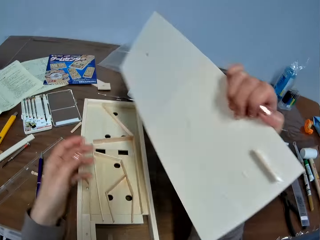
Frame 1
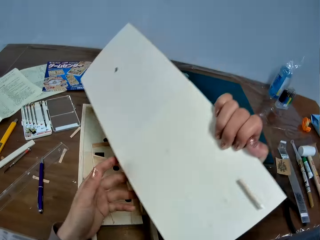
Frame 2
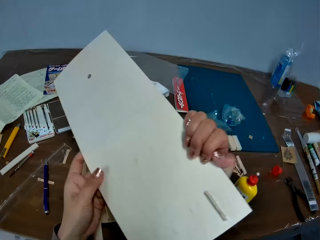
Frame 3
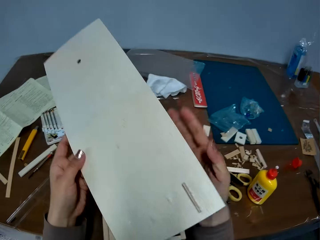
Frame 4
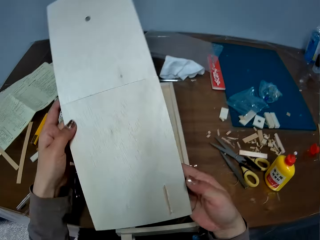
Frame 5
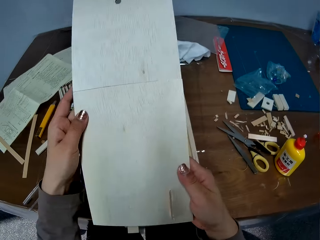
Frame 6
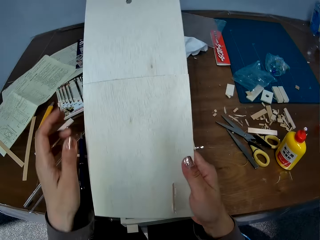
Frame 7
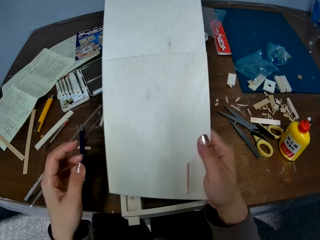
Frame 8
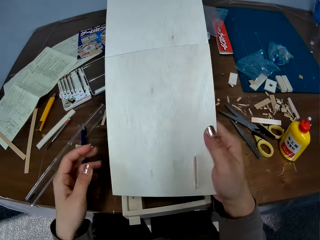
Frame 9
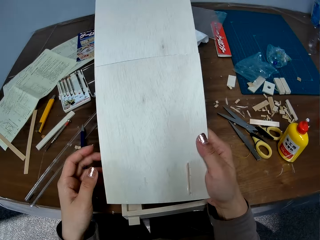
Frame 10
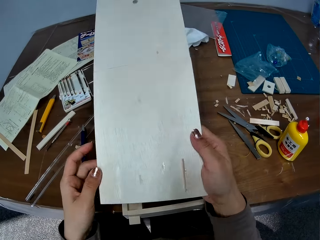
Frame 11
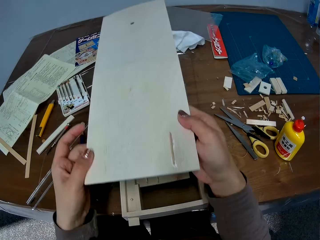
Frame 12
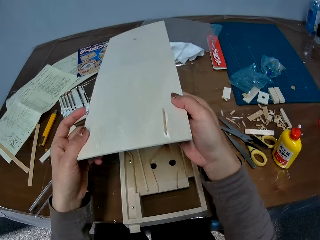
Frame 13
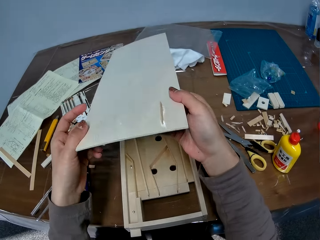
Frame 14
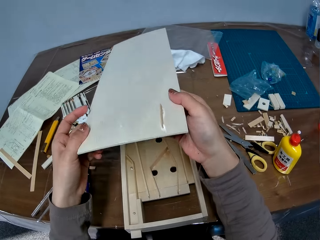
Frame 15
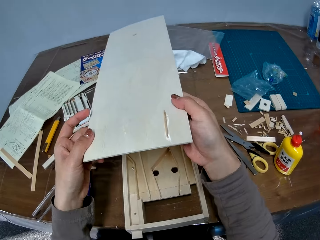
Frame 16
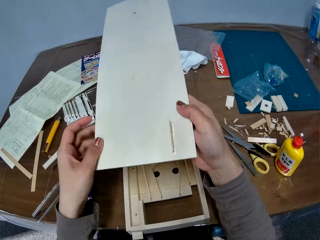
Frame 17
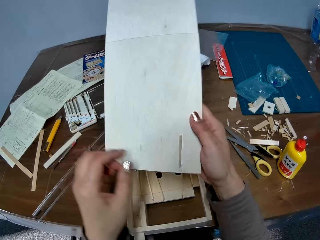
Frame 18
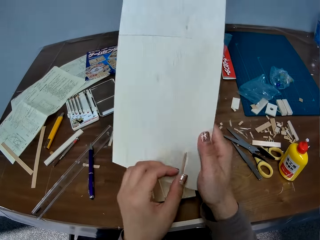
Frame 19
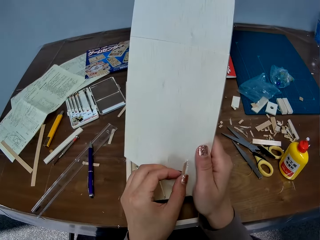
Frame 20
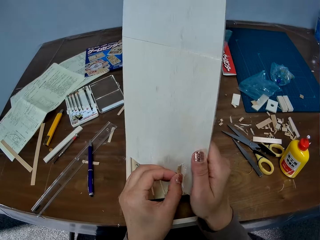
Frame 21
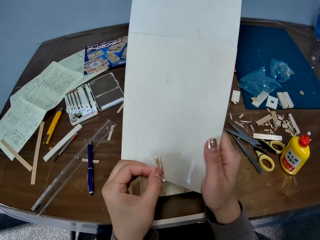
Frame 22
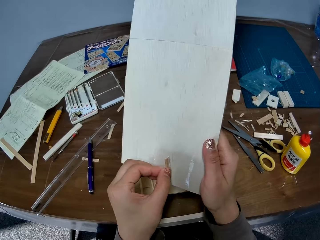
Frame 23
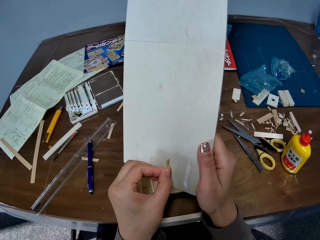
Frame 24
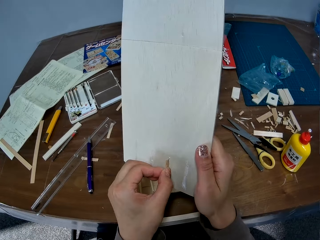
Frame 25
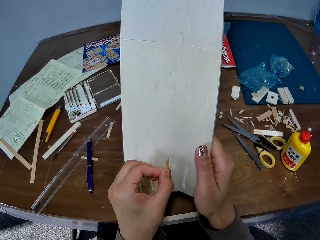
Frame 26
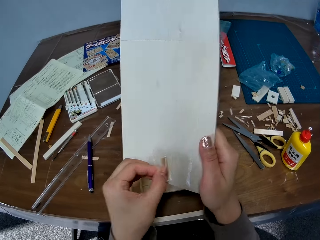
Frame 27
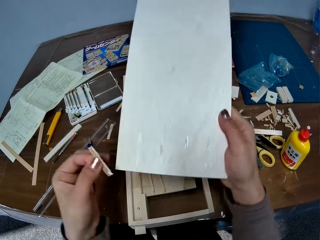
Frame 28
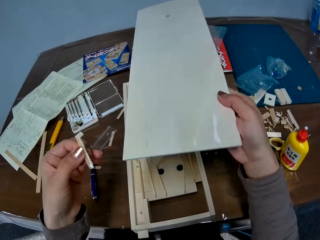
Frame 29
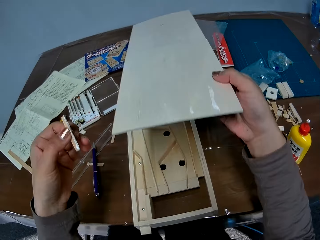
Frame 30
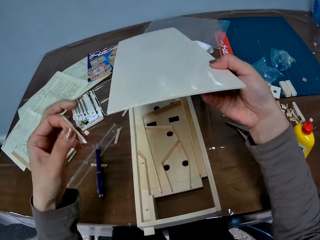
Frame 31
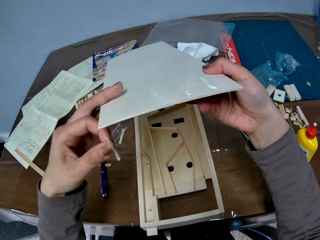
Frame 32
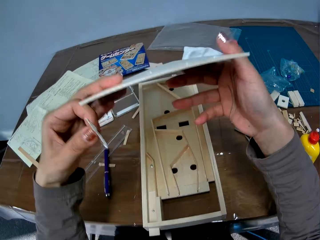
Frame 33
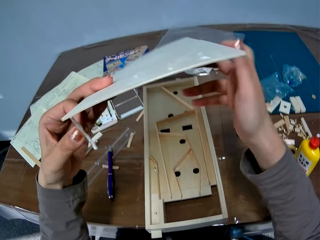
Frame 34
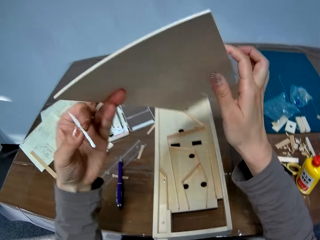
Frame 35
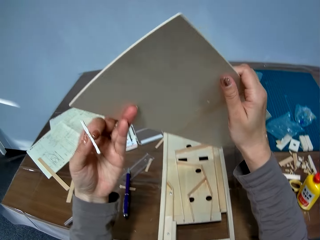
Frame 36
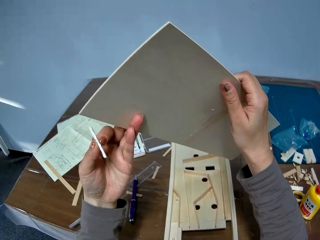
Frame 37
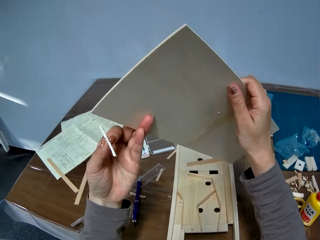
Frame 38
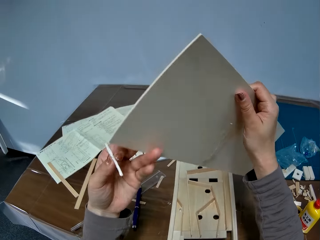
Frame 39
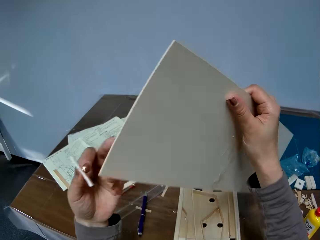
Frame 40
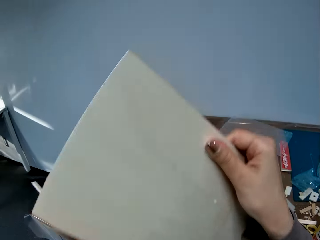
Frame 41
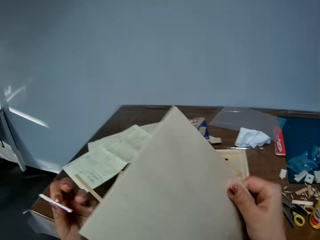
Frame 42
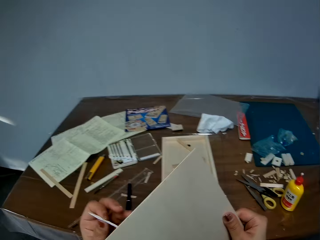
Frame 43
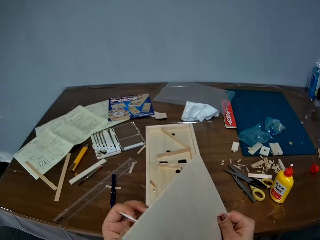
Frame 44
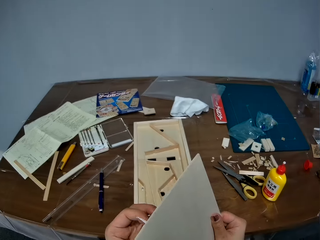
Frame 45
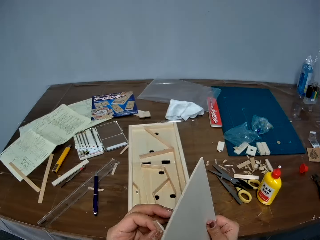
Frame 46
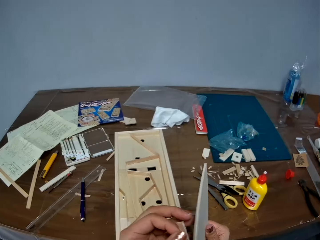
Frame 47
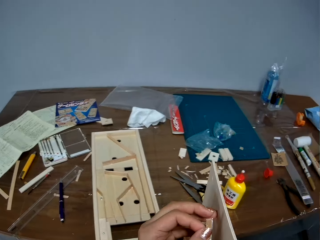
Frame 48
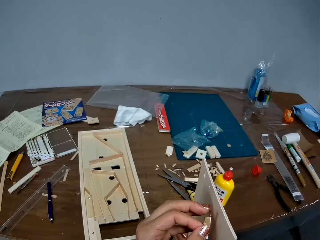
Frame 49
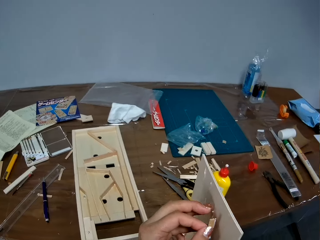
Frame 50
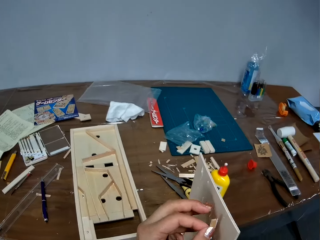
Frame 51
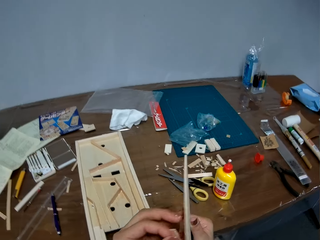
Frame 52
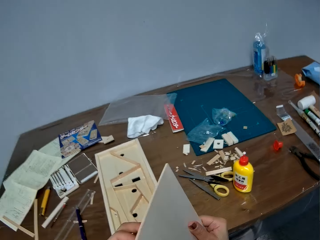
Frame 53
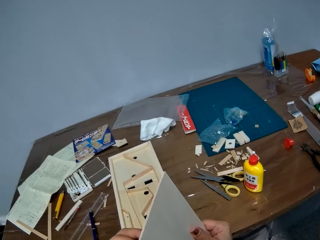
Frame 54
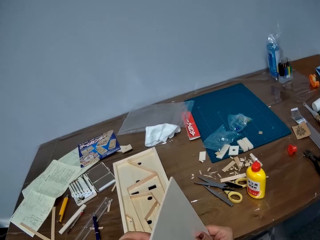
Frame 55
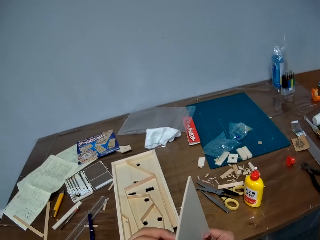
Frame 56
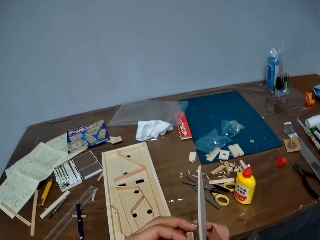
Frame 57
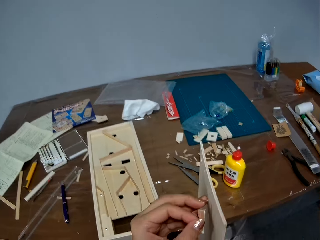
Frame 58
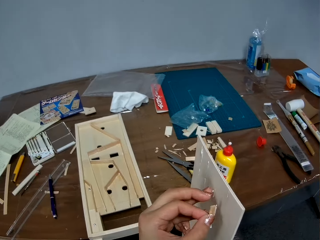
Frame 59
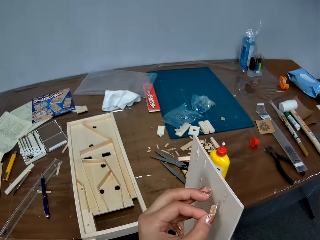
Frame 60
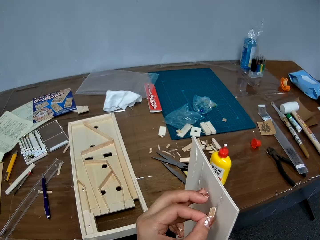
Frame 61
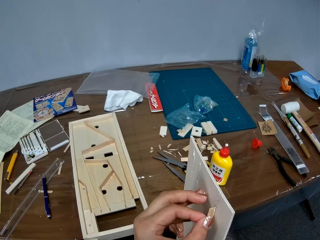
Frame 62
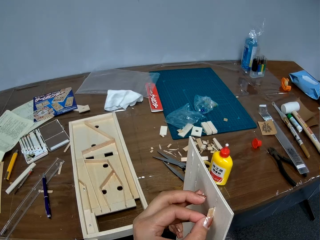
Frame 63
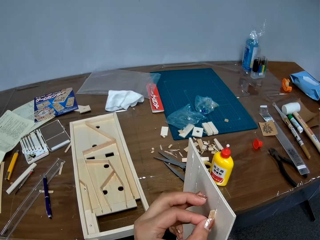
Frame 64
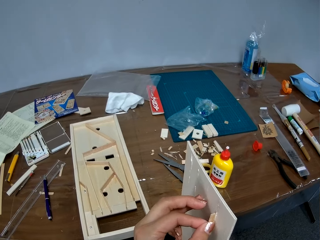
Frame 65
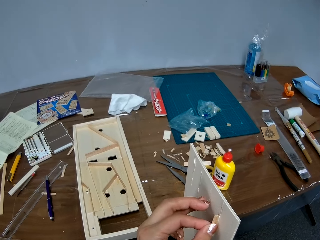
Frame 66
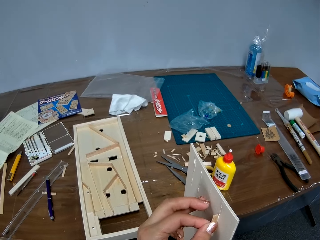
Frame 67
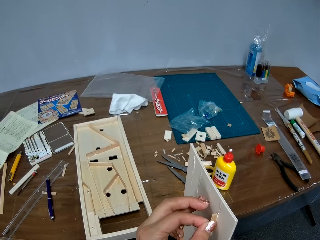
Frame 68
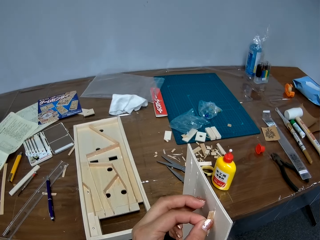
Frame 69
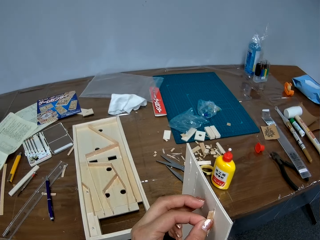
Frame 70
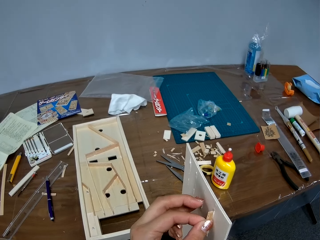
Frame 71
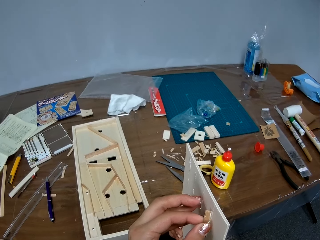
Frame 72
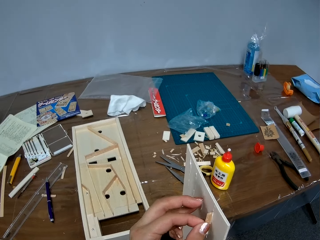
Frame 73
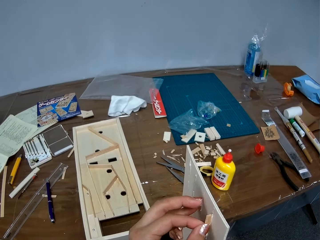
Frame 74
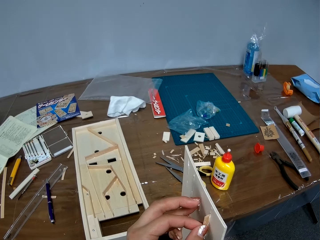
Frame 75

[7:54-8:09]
The camera wearer turns the piece of wood around. They take the cardboard. They look at the cardboard. They remove the other piece of wood from the piece of wood. They attach the other piece of wood to the piece of wood and remove the other piece of wood from the piece of wood. They look at the cardboard. They attach the other piece of wood to the piece of wood. They stick paper on the cardboard.

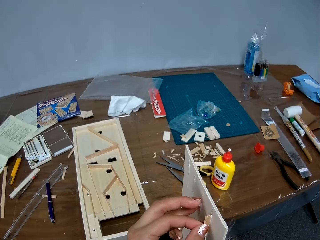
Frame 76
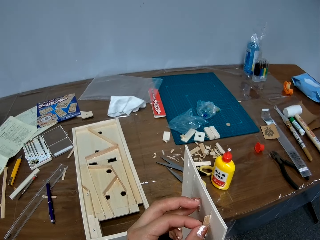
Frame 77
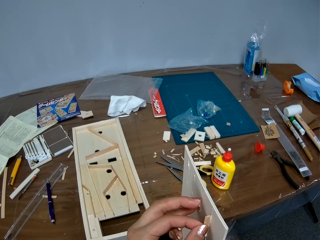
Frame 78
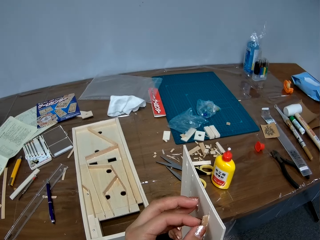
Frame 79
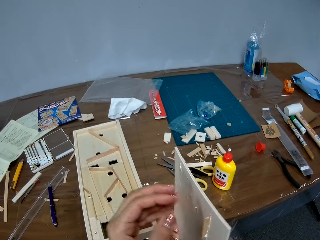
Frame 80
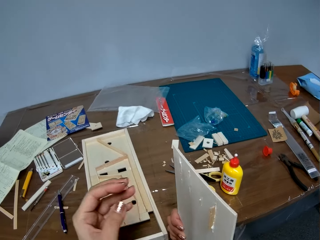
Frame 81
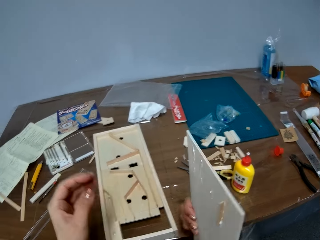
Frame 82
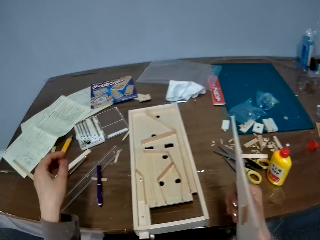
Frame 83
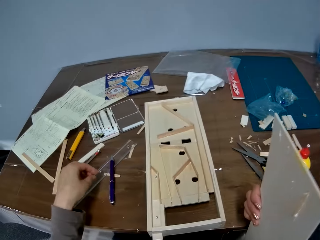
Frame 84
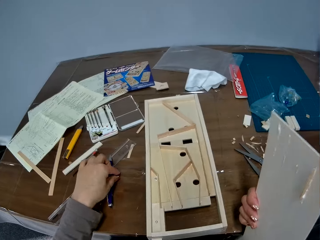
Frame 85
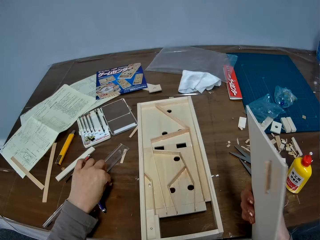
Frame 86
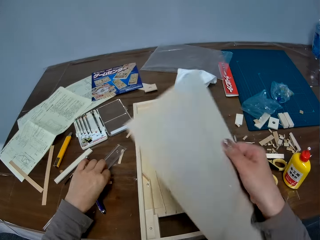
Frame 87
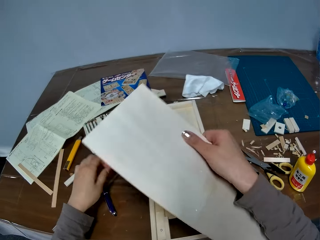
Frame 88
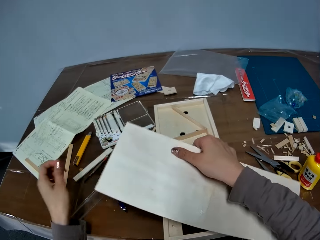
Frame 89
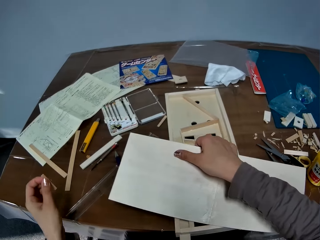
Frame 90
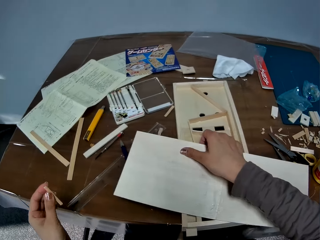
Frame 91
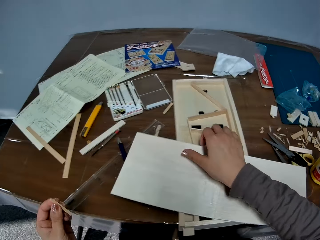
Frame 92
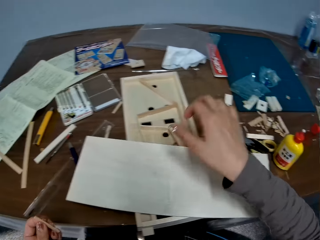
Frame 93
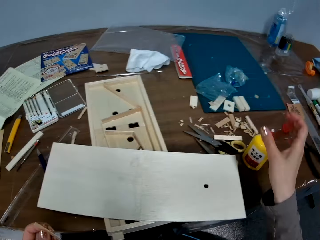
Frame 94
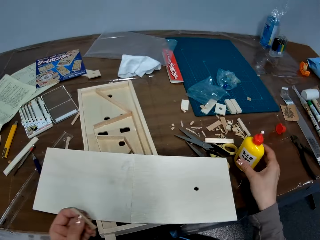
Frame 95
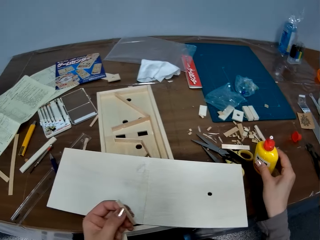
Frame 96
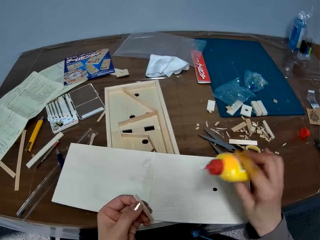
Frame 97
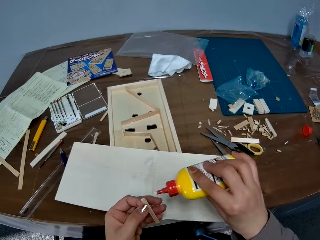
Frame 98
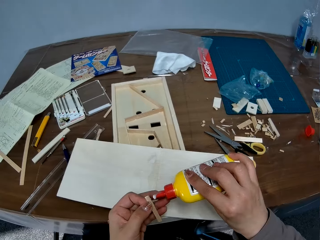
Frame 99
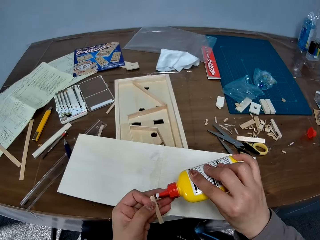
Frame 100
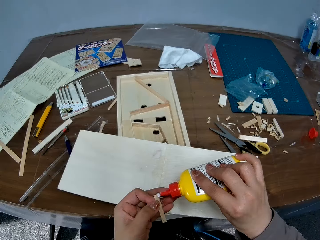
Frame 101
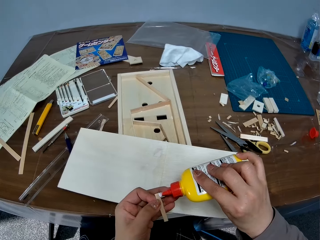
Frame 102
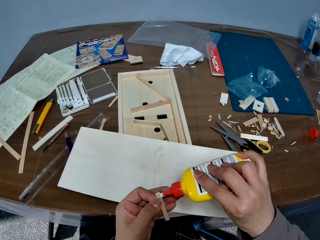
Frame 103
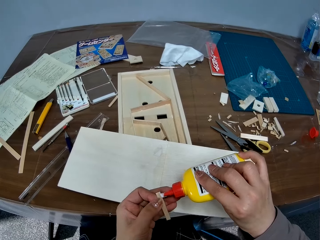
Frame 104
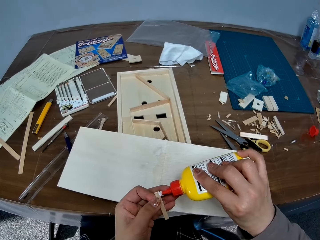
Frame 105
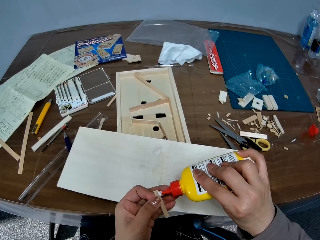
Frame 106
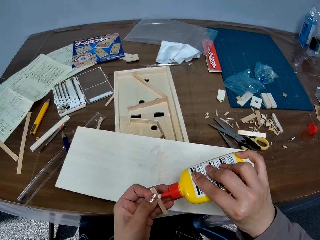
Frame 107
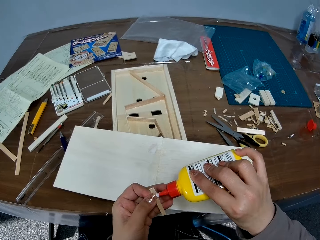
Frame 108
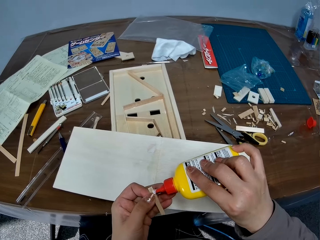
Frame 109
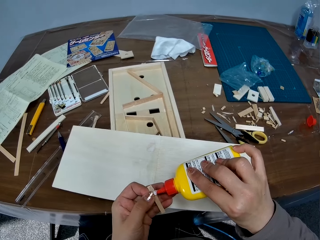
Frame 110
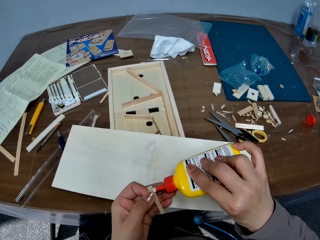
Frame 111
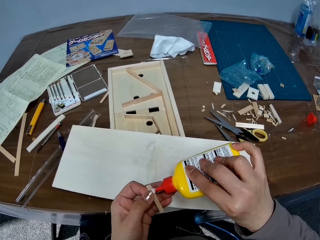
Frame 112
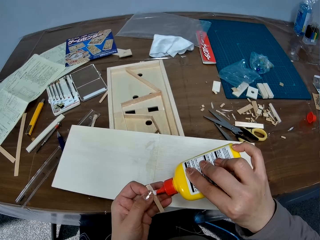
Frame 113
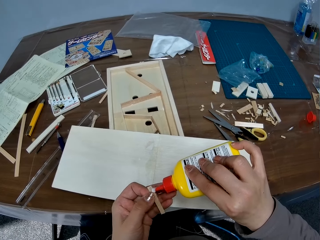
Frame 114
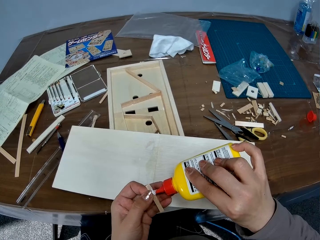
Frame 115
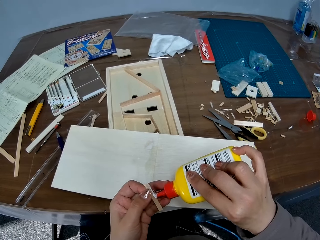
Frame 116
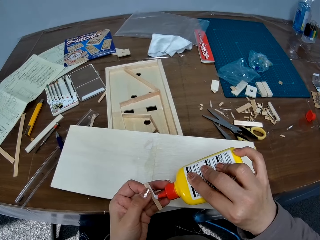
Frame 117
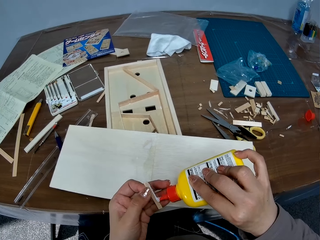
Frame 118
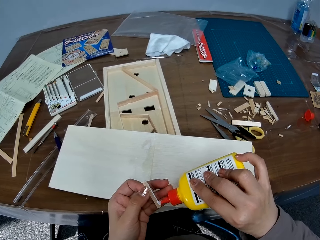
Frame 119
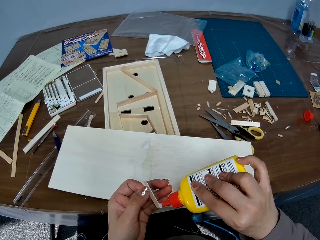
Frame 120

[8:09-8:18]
The camera wearer picks the other piece of wood from the table with her left hand. She places the piece of wood on the woodwork. She picks the pack of glue from the table with her right hand. She applies the glue to the other piece of wood.
